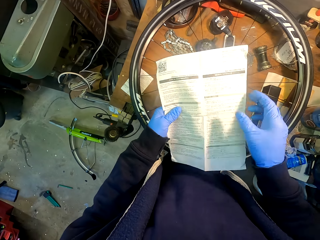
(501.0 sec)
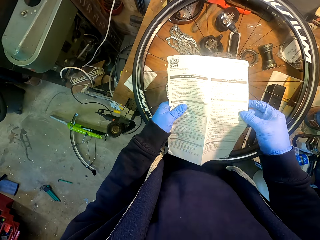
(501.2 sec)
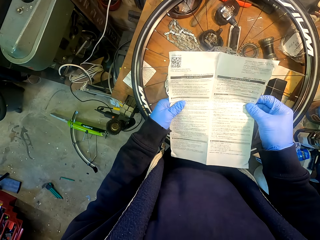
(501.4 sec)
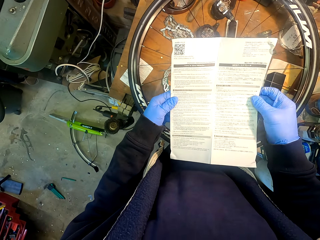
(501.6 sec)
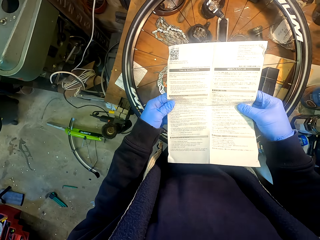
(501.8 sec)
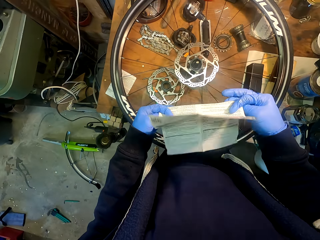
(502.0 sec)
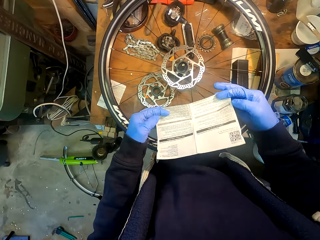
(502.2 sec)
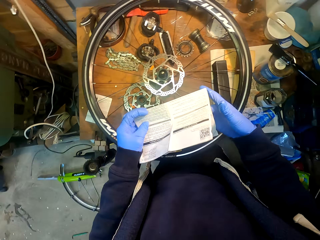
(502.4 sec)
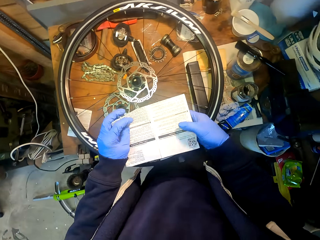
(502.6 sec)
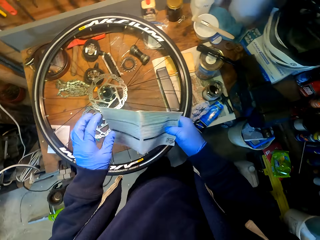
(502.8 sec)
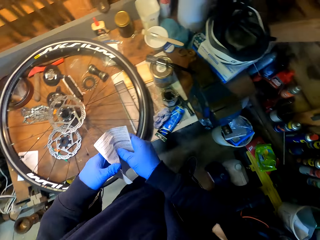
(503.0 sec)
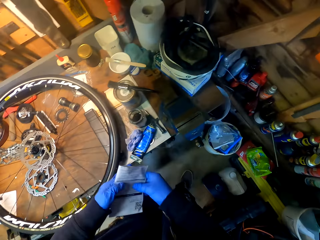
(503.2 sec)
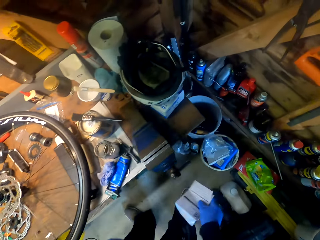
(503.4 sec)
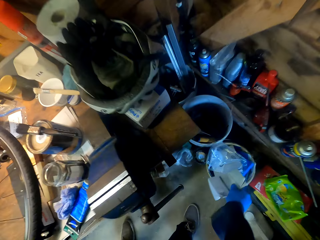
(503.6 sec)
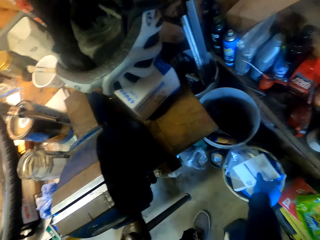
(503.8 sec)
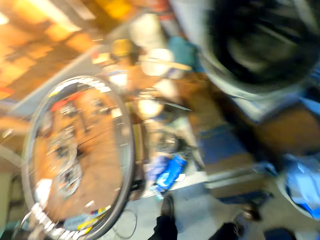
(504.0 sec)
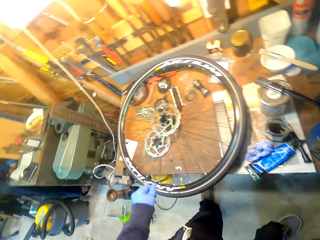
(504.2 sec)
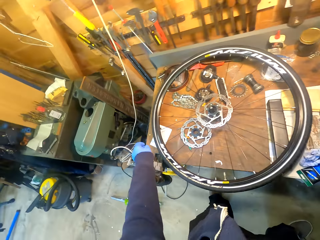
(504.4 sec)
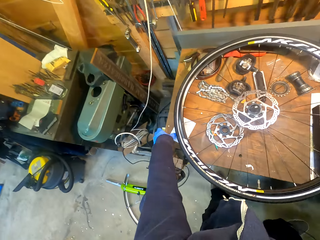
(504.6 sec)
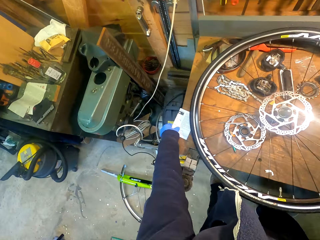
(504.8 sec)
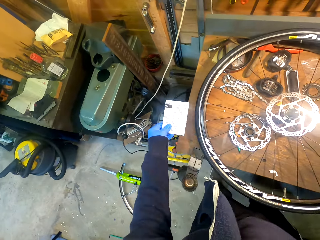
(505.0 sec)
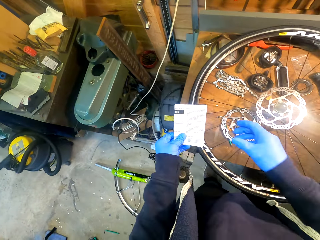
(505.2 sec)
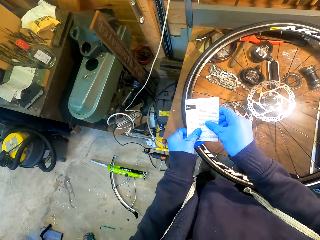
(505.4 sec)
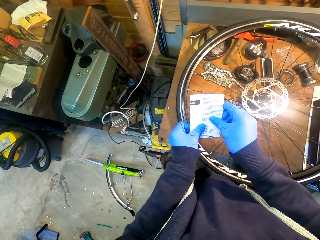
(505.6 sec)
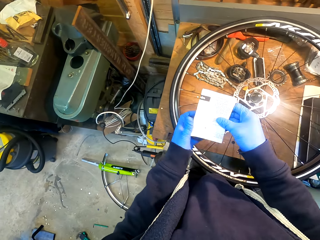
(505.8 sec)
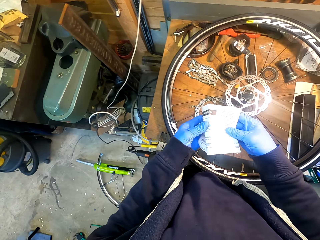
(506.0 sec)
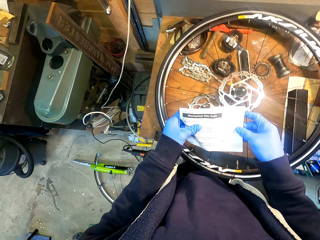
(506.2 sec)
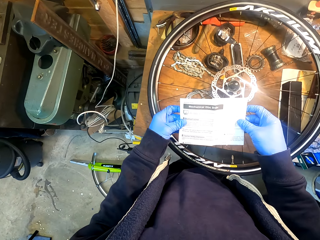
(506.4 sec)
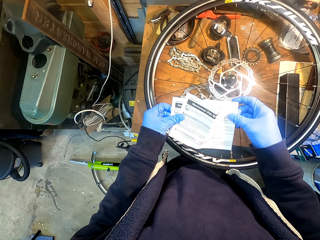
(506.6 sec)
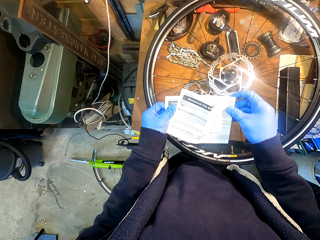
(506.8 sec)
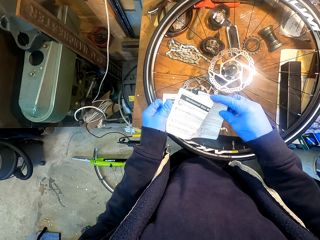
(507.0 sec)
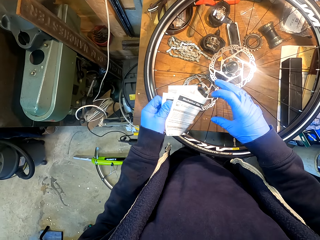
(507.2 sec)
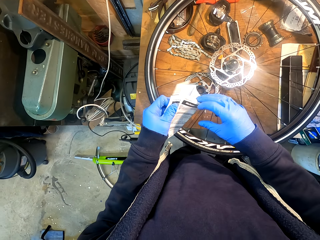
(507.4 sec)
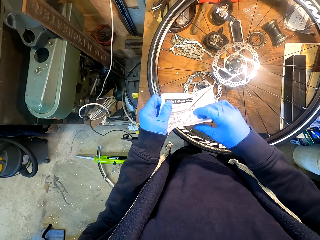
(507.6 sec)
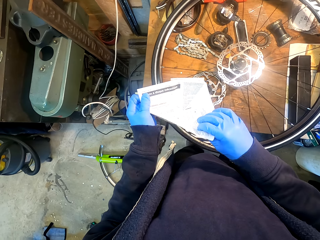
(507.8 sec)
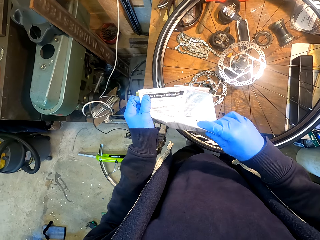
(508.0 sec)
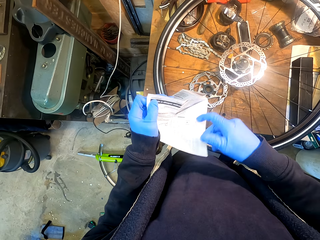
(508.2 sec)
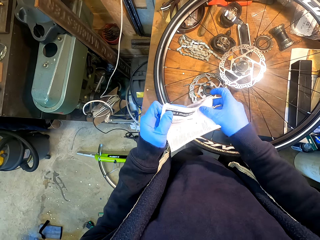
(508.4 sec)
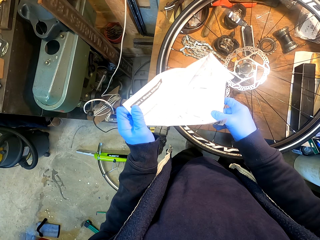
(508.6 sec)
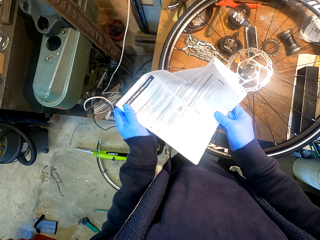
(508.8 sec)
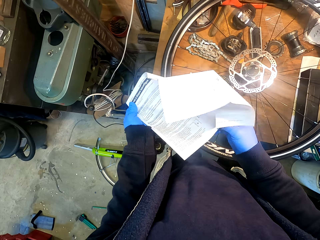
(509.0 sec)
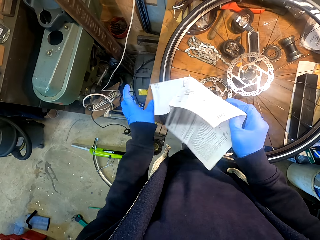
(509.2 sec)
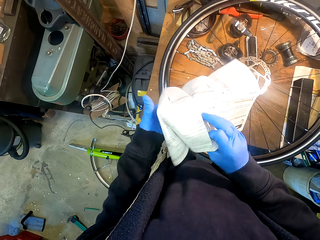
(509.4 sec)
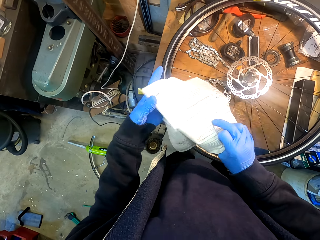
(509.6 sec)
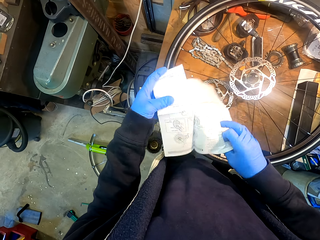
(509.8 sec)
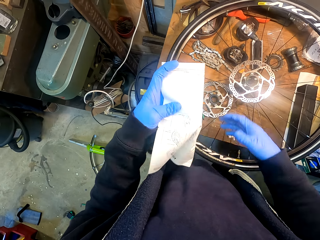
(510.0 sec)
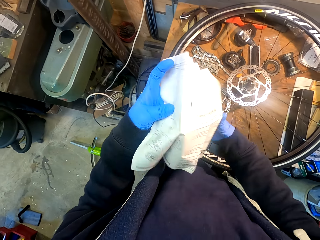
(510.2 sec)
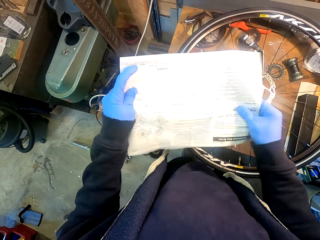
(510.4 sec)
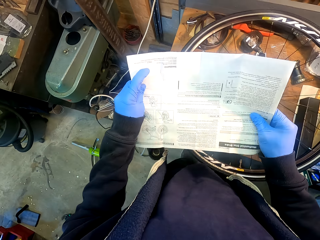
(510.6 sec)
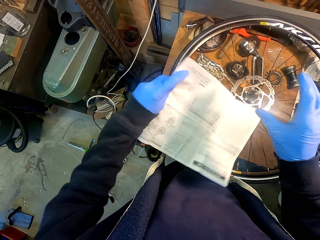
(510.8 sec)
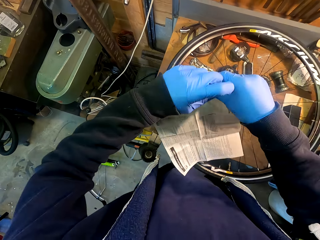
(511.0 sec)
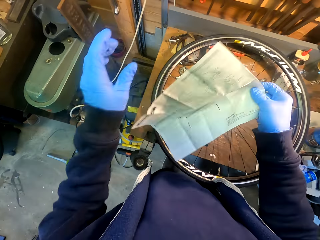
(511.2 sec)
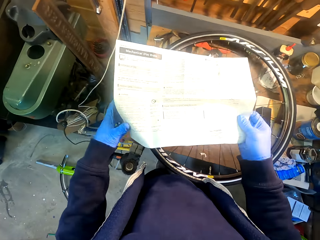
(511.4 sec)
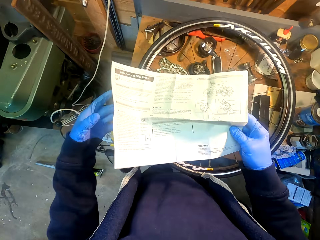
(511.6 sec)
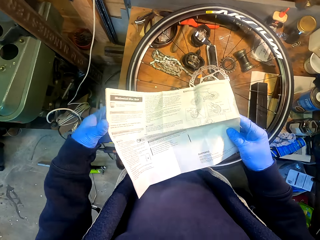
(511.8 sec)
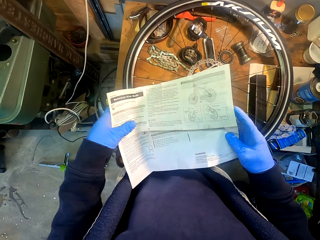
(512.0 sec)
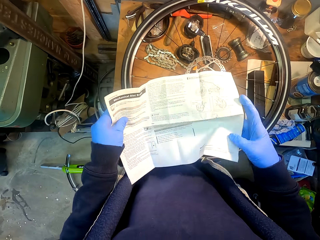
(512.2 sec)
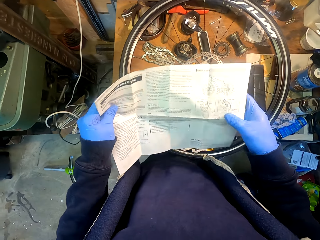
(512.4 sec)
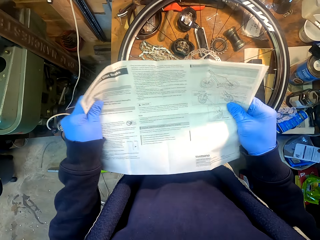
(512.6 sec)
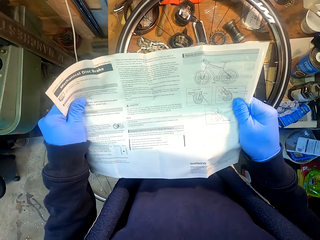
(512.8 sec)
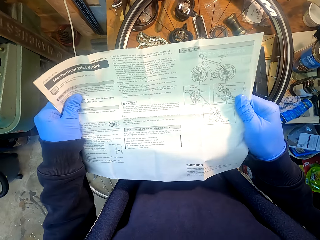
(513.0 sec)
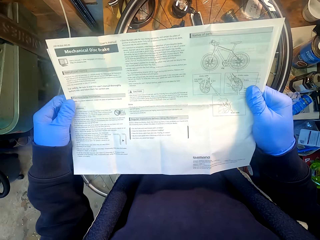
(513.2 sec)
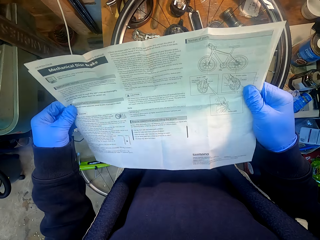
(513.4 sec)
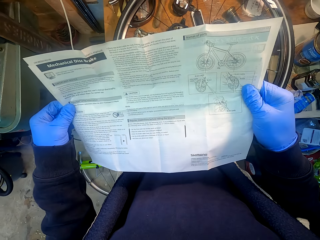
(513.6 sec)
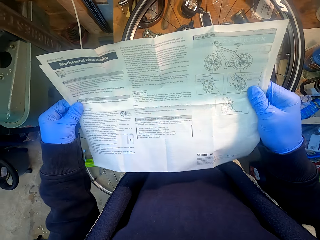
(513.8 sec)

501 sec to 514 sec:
The camera wearer flips a manual on his hands. He folds the manual with his hands. He throws the manual in a trash can. He looks around a garage. He picks up the manual from a table. He unfolds the manual with his hands. He flips the manual on his hands.

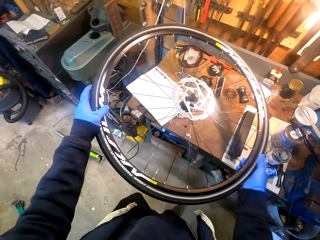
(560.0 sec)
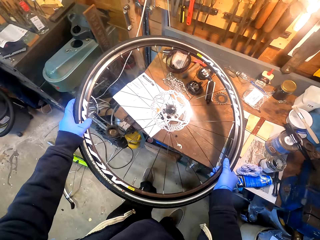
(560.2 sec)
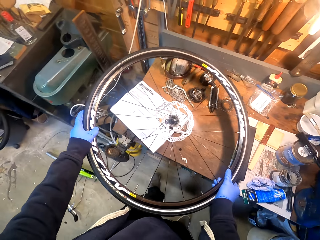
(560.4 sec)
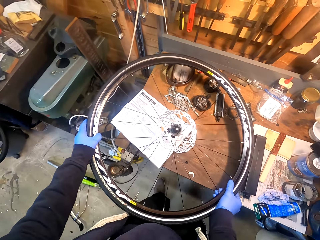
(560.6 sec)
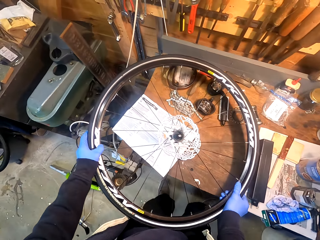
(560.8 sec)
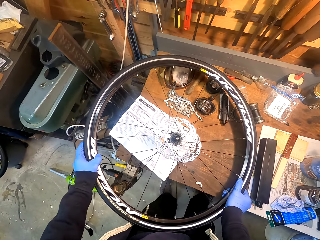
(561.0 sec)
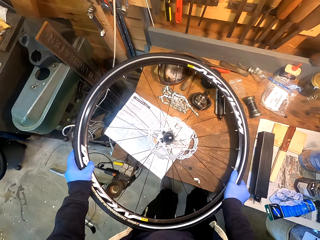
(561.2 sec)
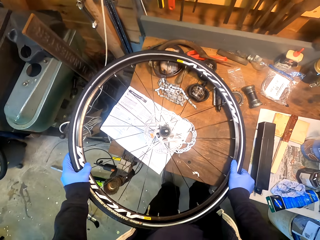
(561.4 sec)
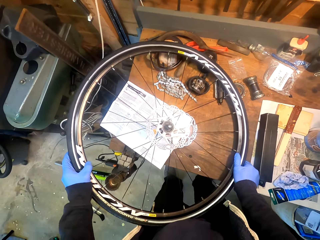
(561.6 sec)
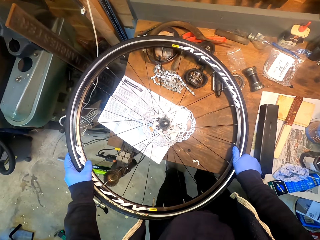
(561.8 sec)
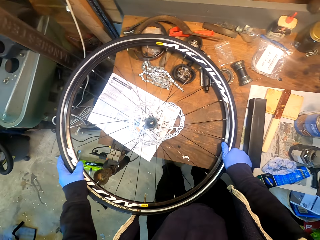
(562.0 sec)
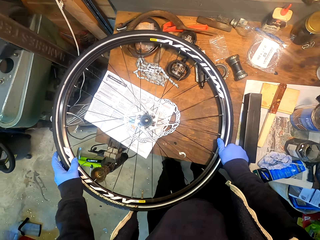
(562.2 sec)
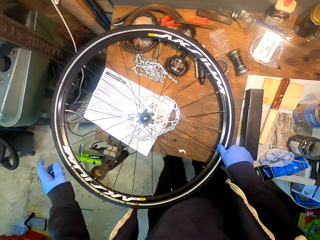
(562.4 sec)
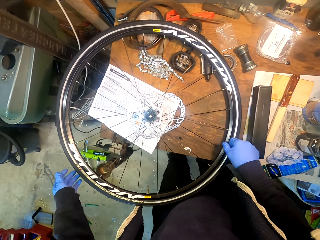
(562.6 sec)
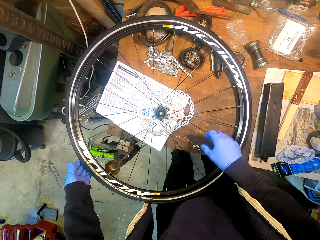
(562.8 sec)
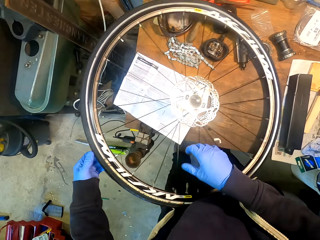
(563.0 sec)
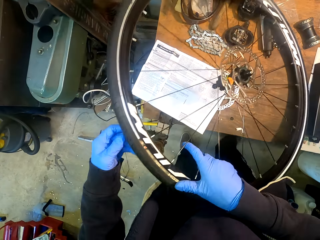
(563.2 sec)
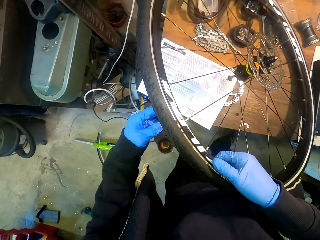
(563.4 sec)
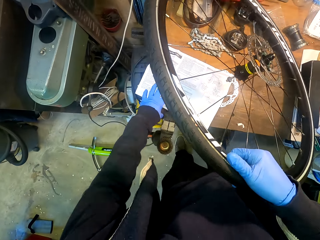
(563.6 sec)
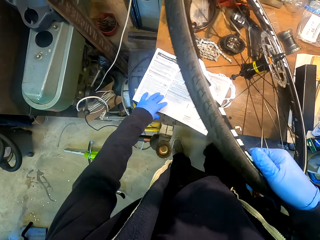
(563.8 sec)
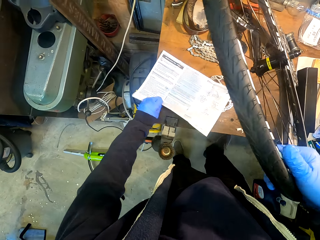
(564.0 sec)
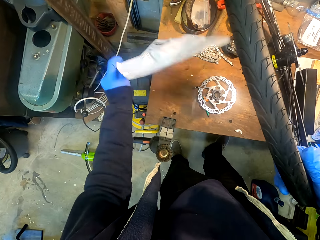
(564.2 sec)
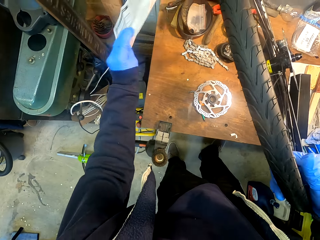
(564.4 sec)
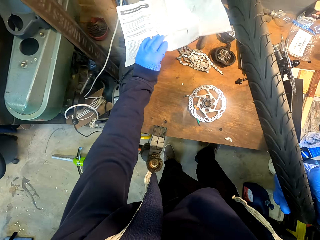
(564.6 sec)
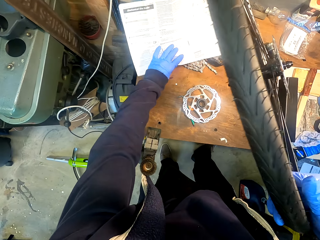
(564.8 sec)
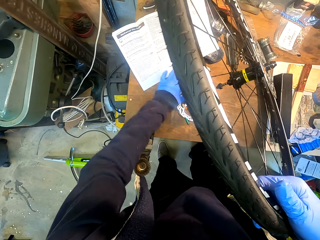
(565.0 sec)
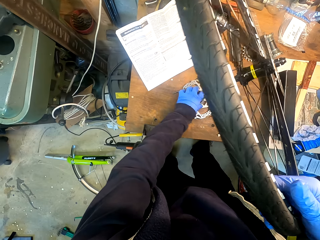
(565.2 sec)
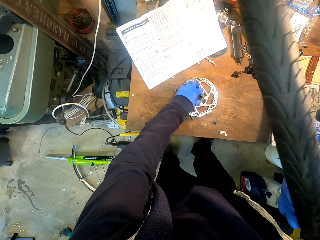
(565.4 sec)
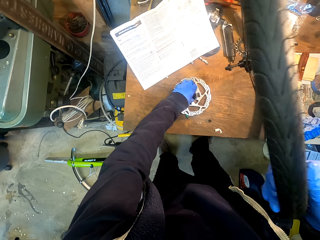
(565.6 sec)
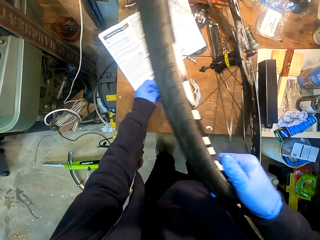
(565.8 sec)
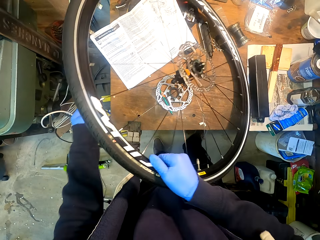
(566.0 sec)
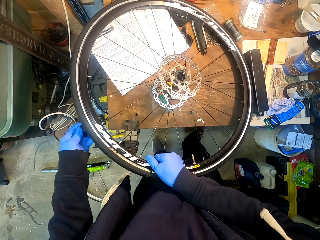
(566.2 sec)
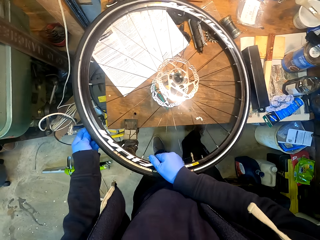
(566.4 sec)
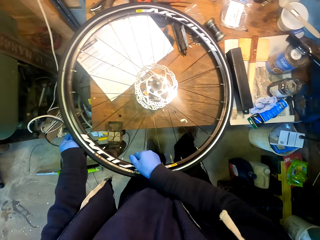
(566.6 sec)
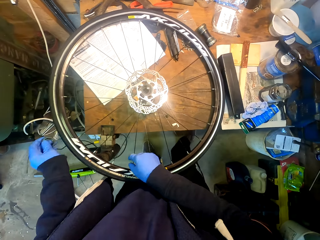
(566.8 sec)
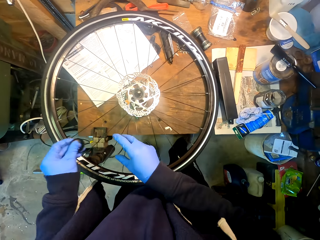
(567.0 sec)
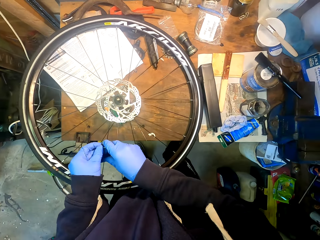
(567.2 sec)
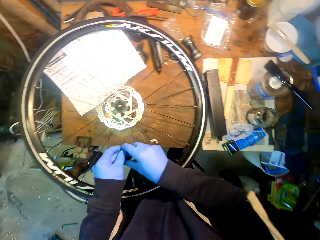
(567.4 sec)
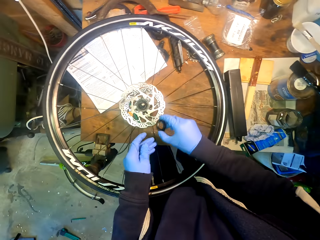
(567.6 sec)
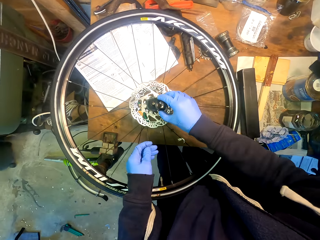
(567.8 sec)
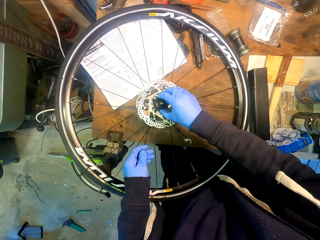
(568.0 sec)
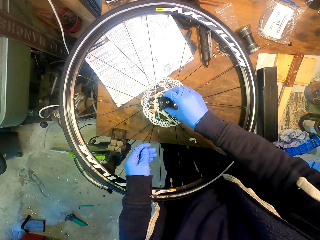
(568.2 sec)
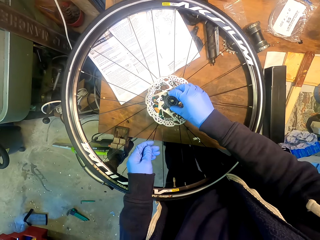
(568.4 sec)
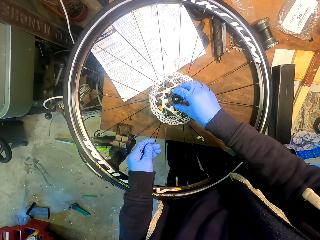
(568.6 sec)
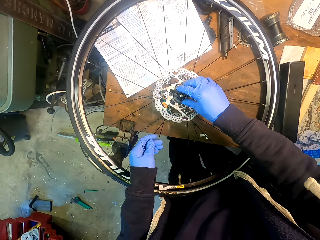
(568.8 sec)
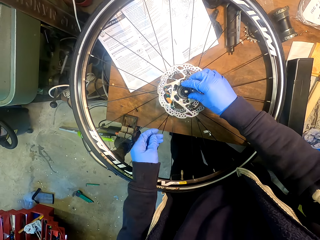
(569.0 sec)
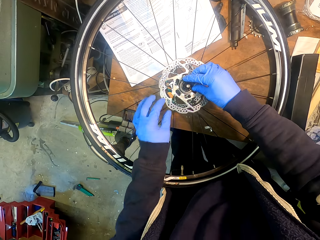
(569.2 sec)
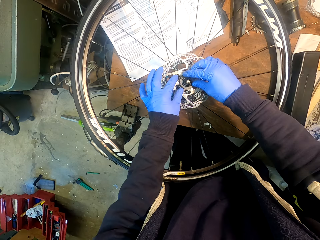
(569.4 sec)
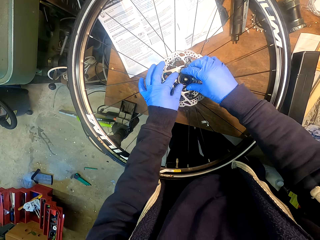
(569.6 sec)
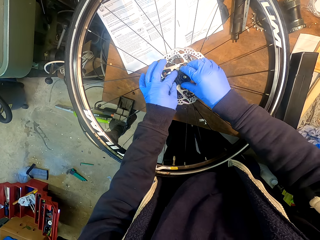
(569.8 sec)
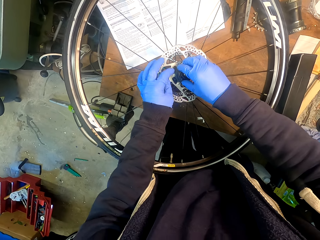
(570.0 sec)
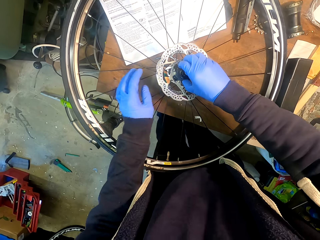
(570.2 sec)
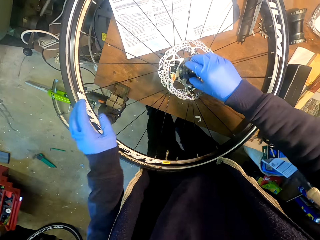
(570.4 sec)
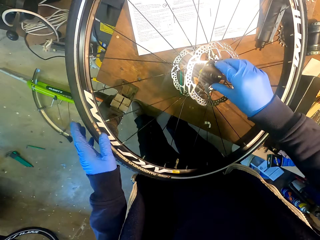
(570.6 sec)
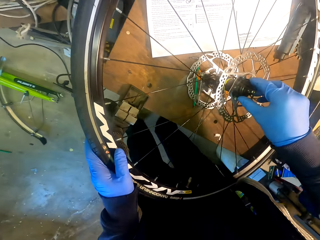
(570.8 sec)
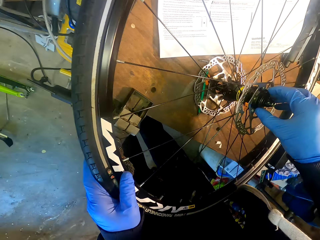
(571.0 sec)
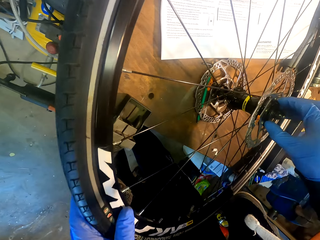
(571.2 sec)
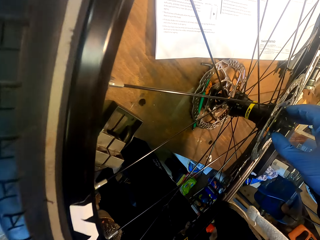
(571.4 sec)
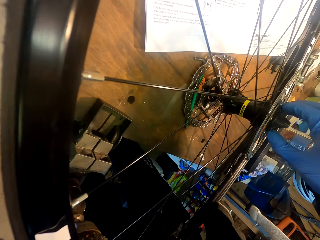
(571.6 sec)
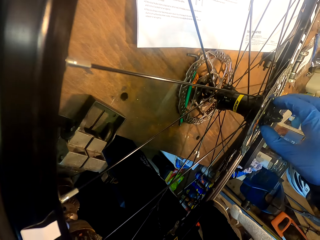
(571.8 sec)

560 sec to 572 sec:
The camera wearer puts down a bicycle wheel on a table. They adjust the bicycle wheel on the table. They pick up a paper. They move the piece of paper on the table. They place down the paper. They hold a metal ring. They pick up a nut from the table. They insert the nut on the bicycle wheel. They remove the nut from the bicycle wheel.
